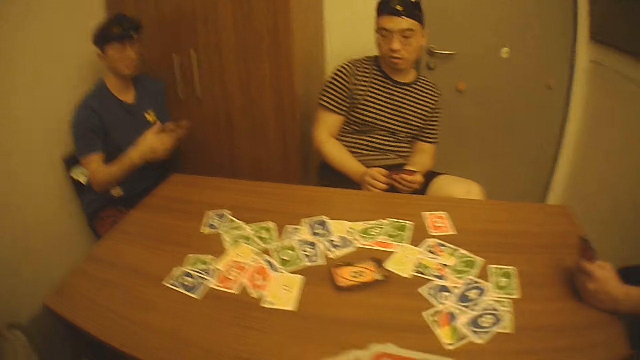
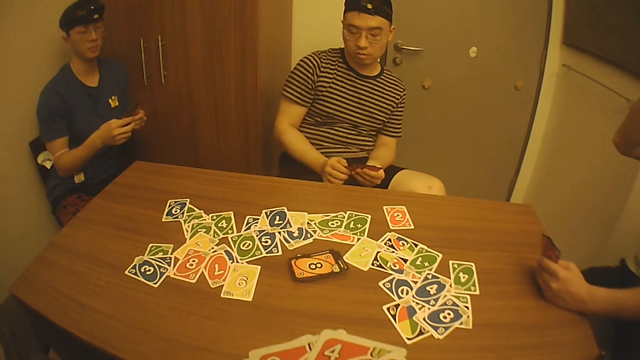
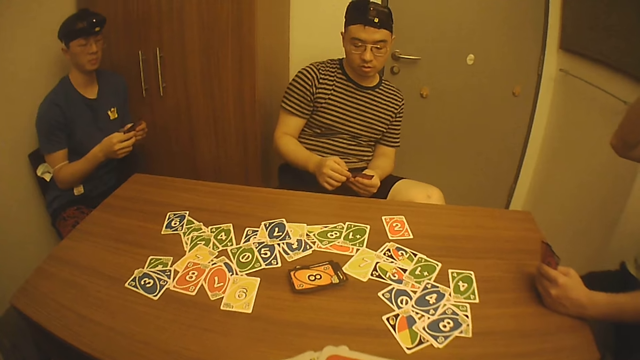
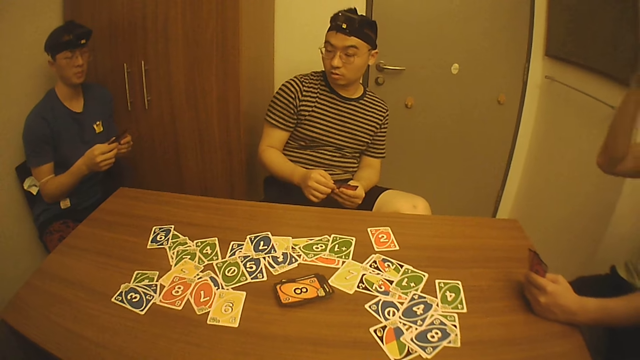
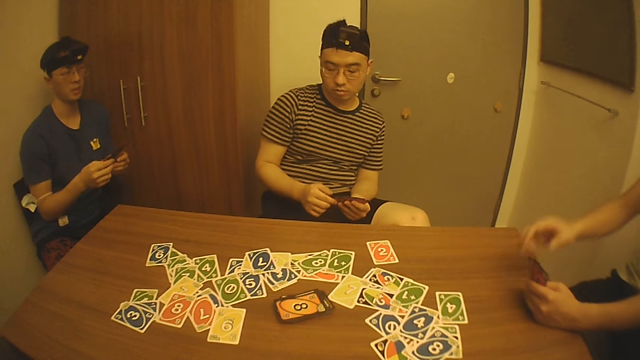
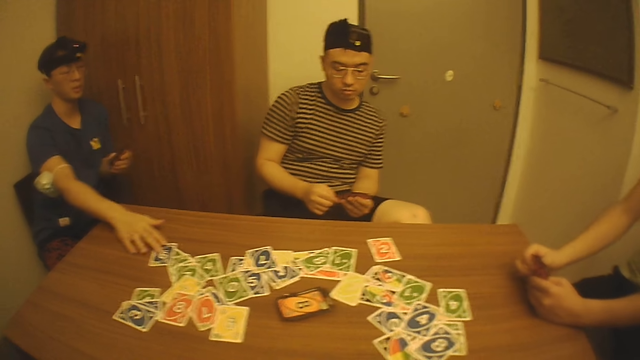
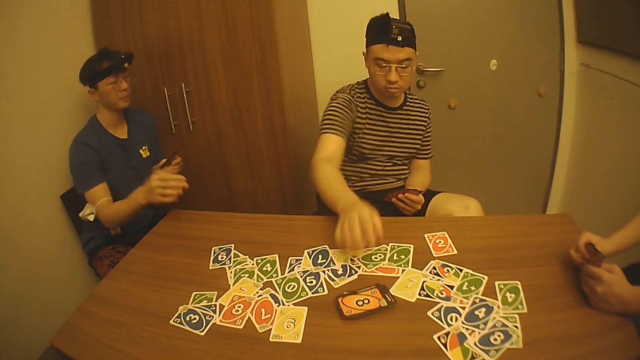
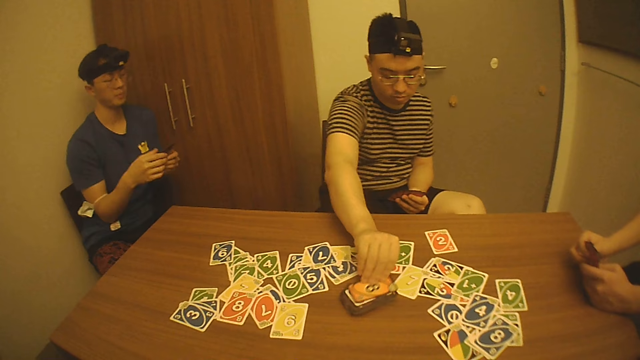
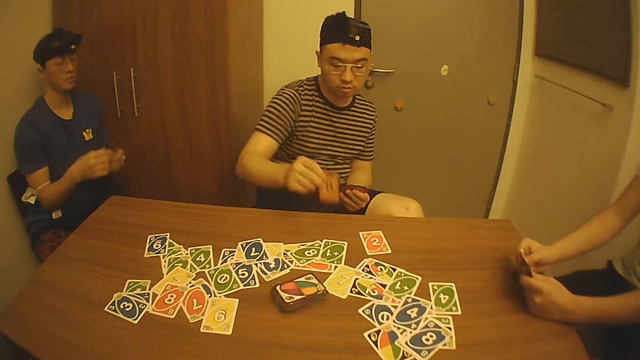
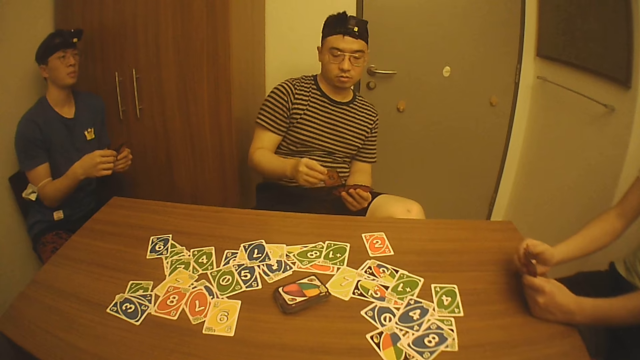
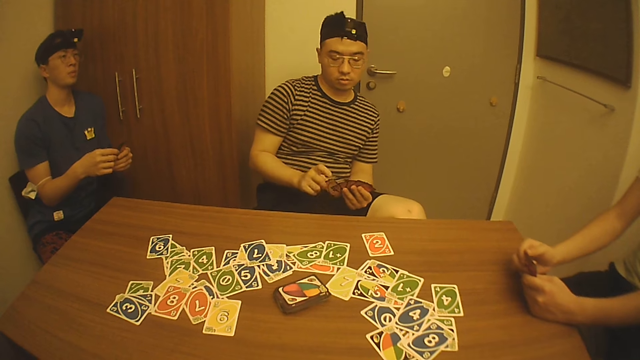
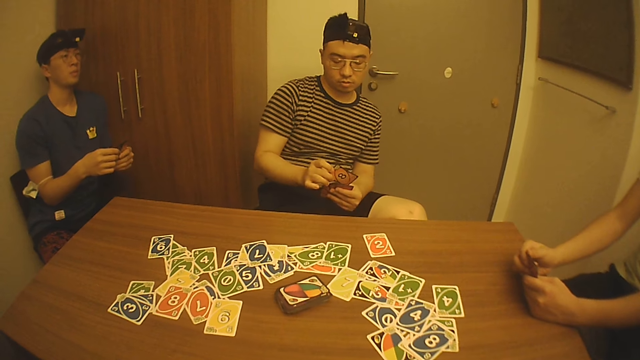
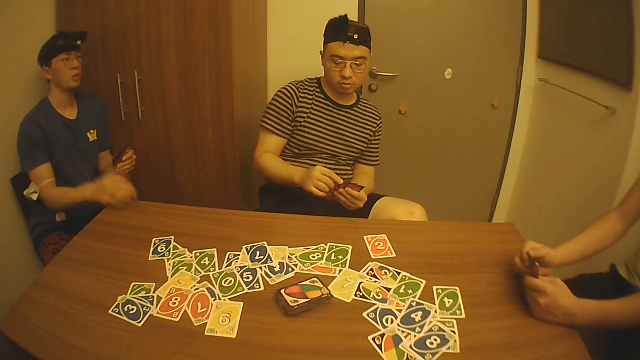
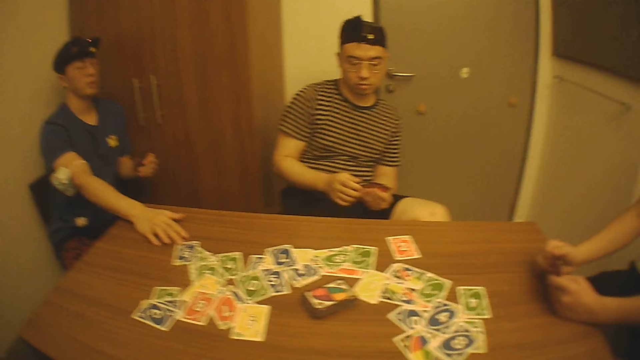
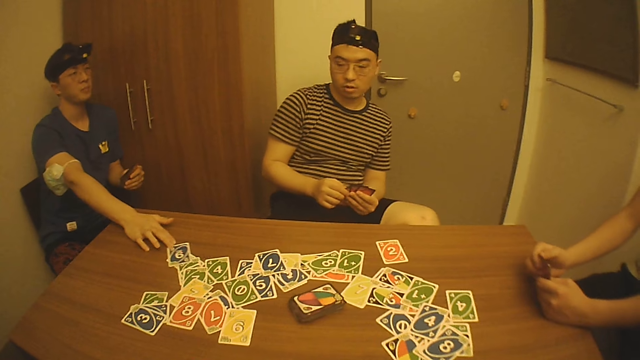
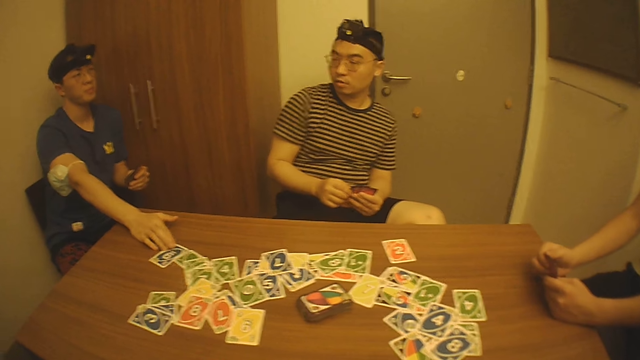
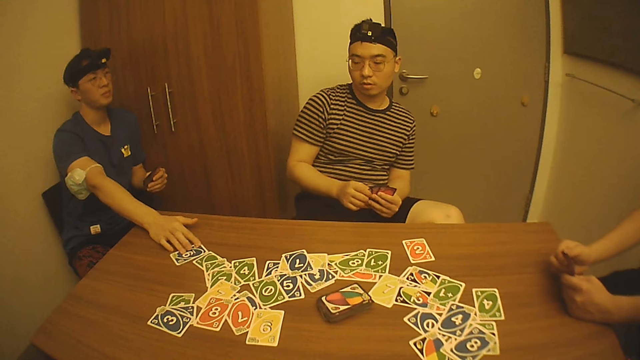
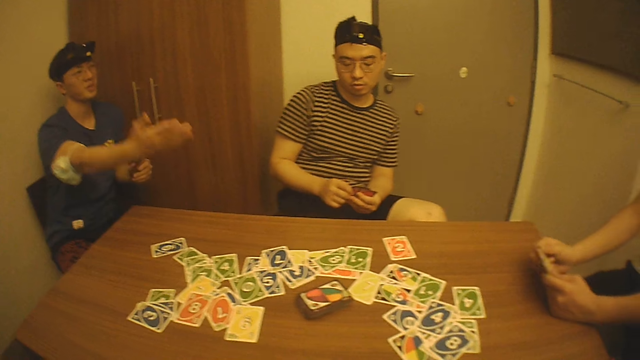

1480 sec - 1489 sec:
A man picks a card from the bundle of cards on the table with his right hand. A second man interacts with a third man. The second man moves the card on the table with his right hand.

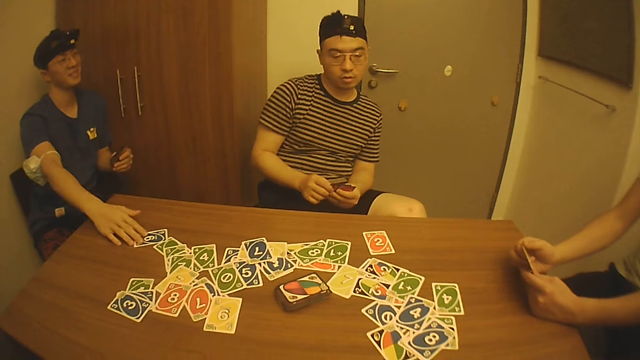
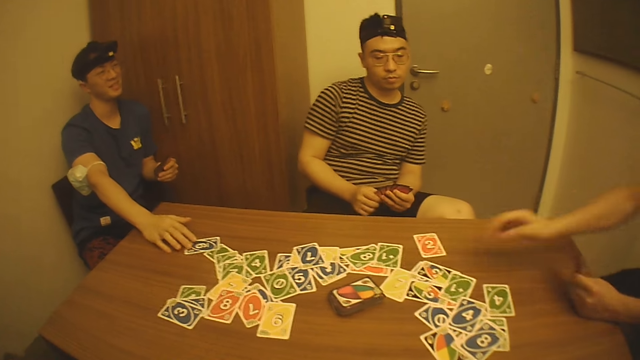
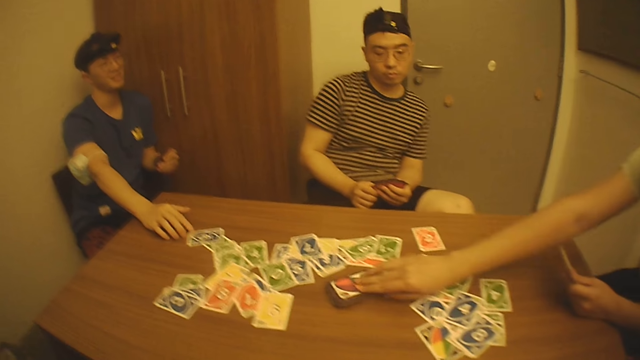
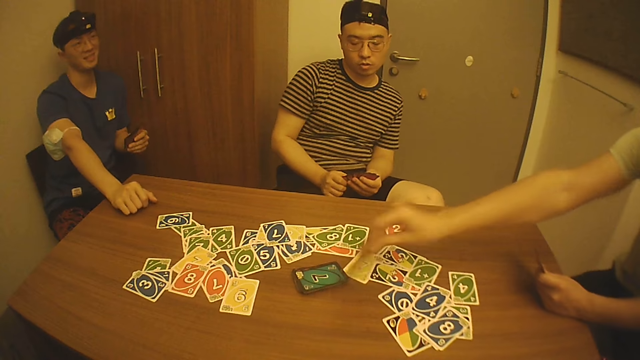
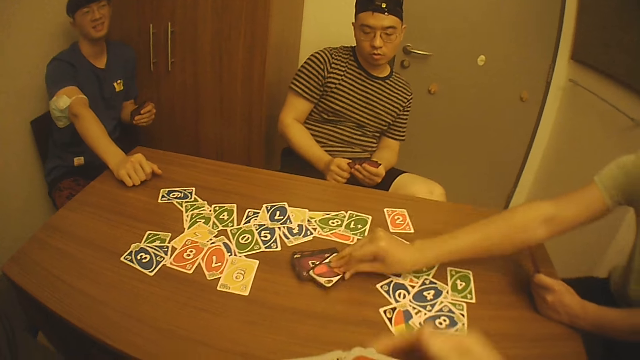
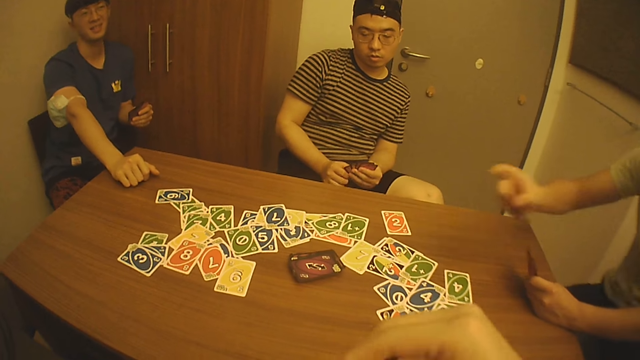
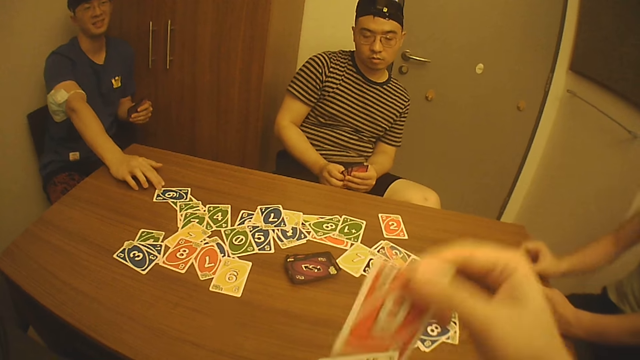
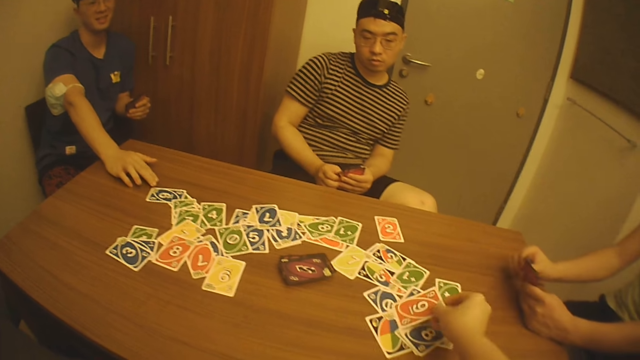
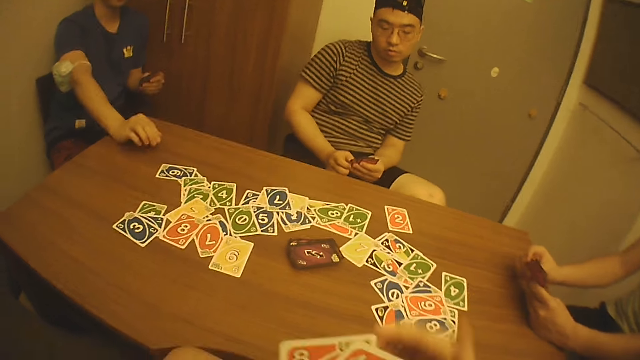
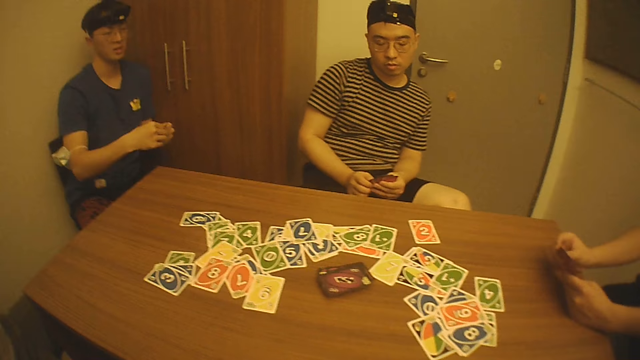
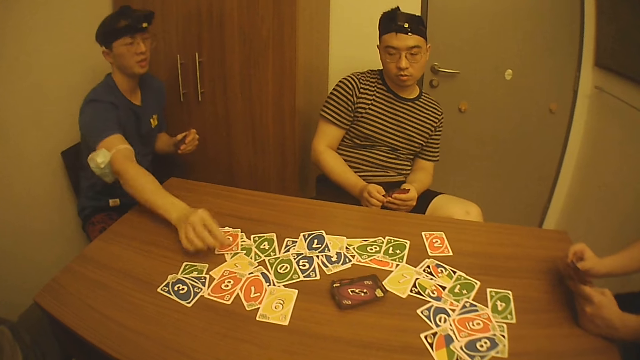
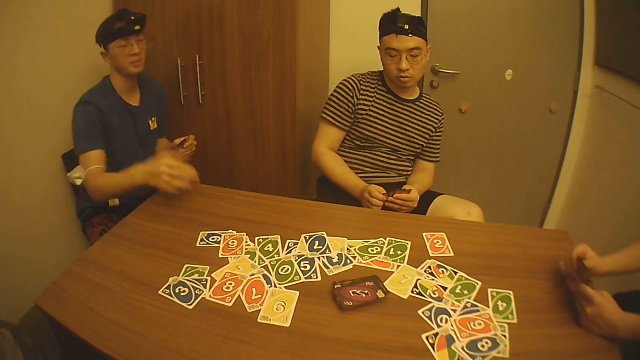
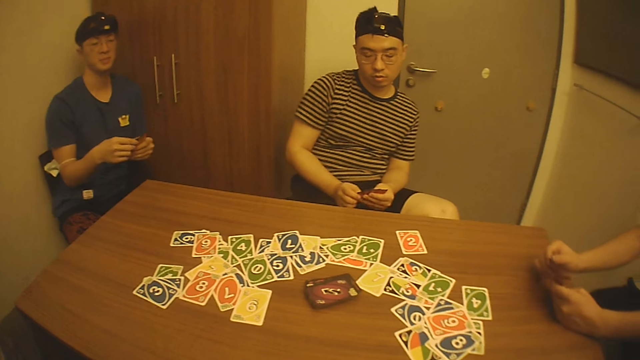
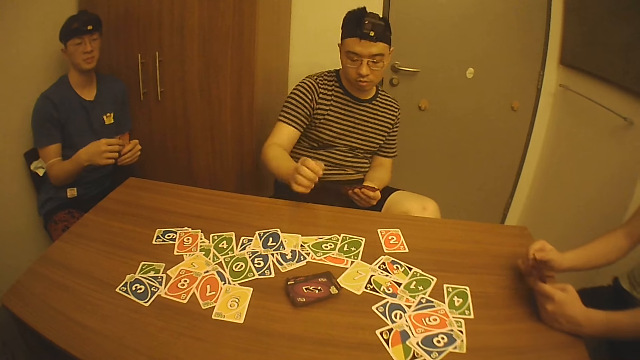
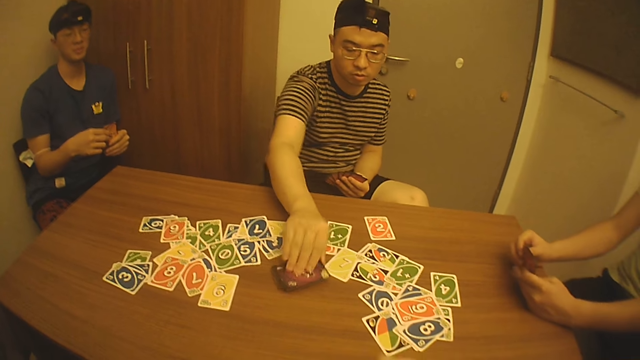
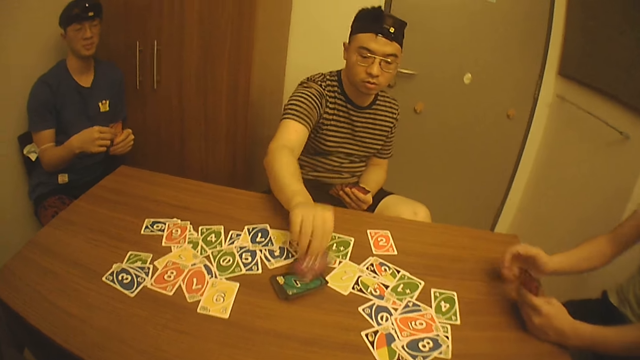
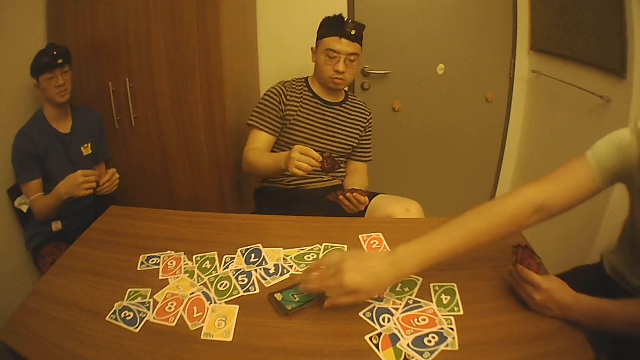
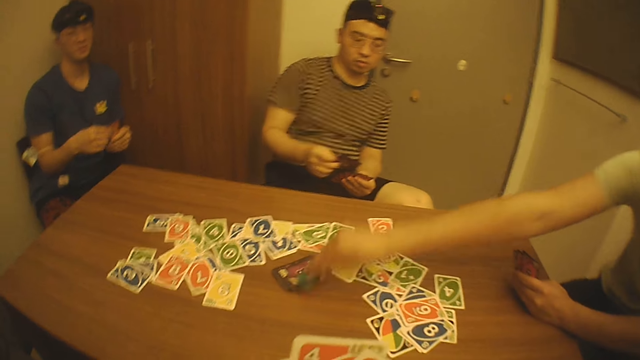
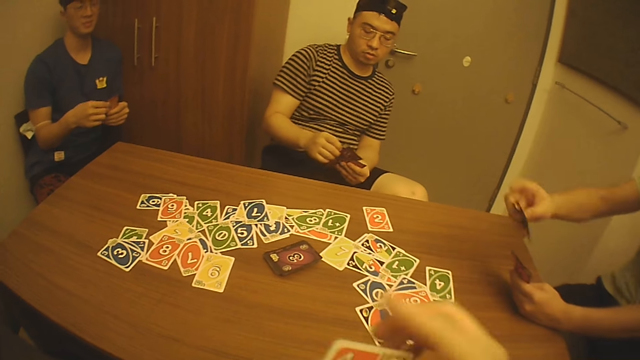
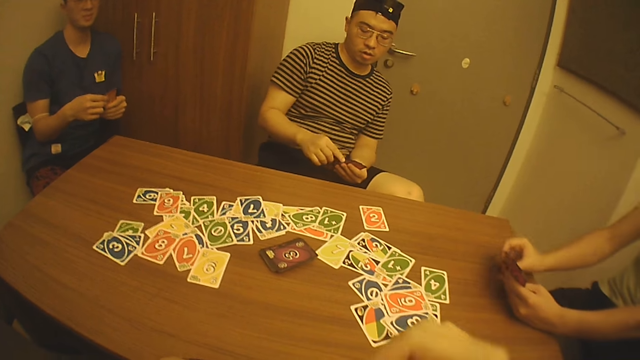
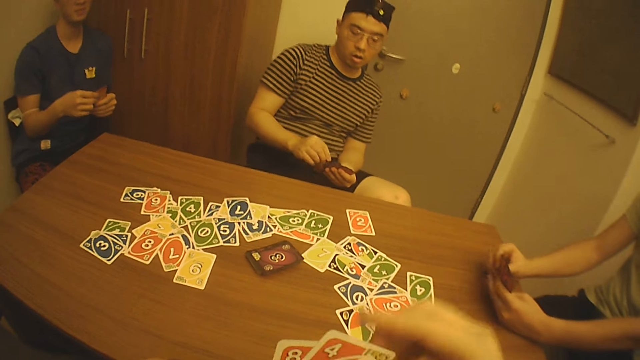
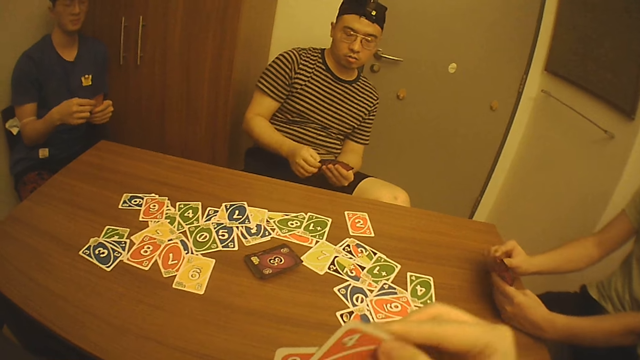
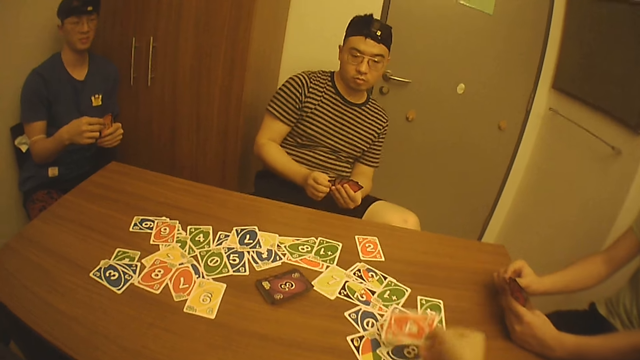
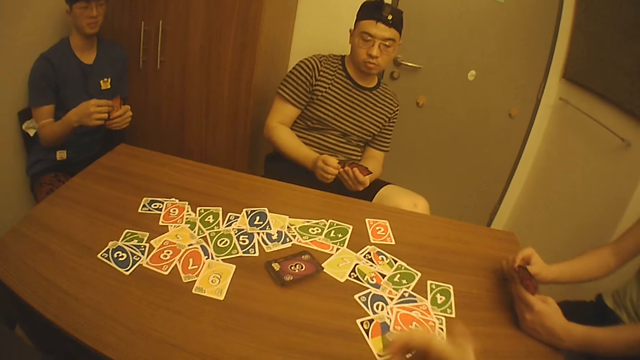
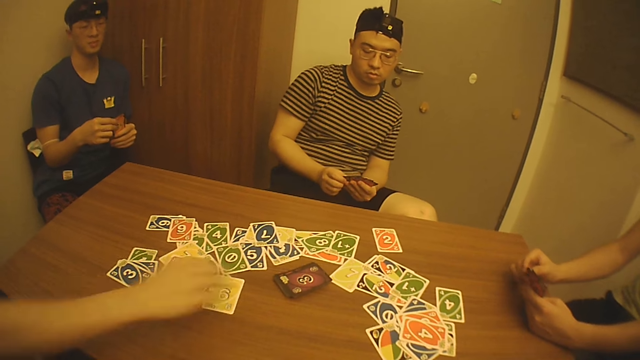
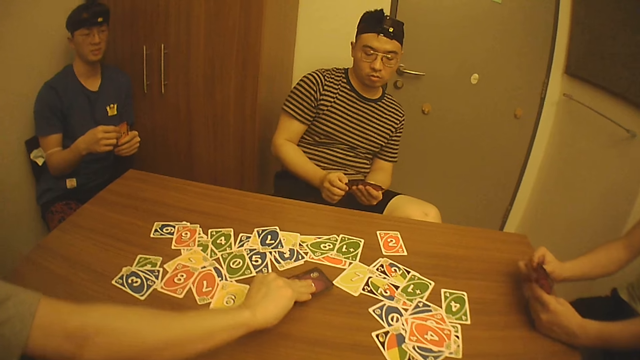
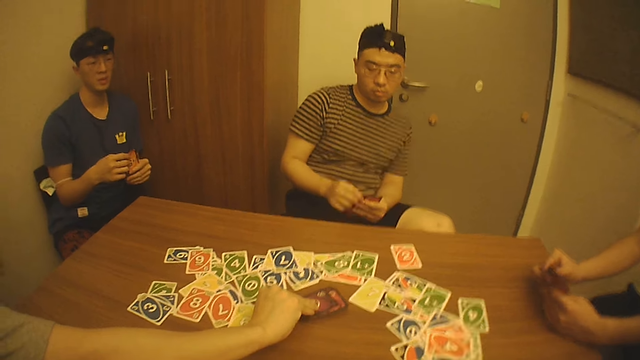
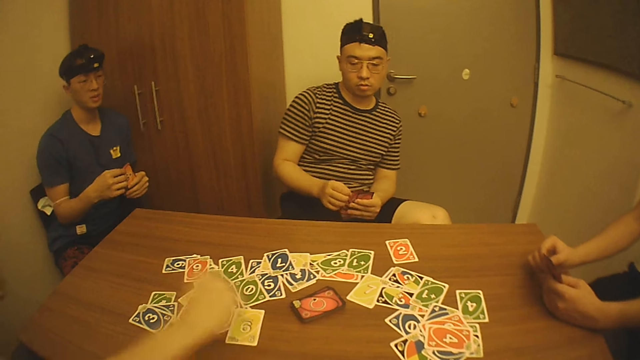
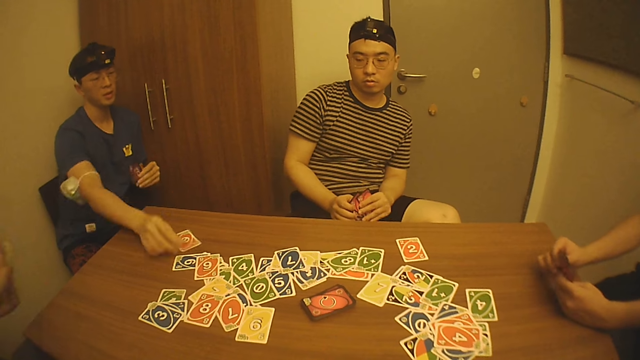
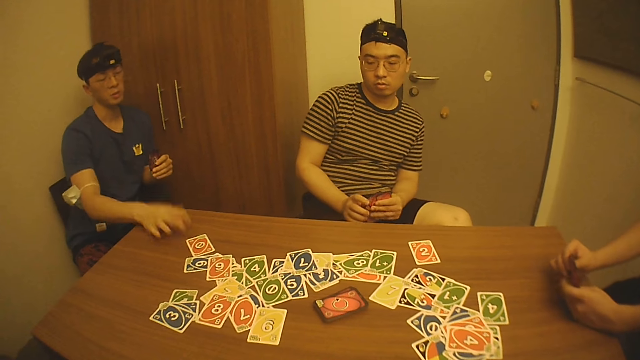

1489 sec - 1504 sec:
A man picks two cards from the bundle of cards on the table with his right hand and drops a card on the bundle of cards with his right hand. The camera wearer interacts with a second man. He picks a playing card with his right hand. He drops the card on the table with his right hand. He holds playing cards with his right hand. The second man drops a card on the table with his right hand. A third man picks a card from the bundle of cards on the table with his right hand. The first man picks a card from the bundle of cards on the table with his right hand. The camera wearer interacts with a fourth man. He holds playing cards with his right hand. He picks a playing card with his right hand. He drops a card on the table with his right hand. The fourth man picks a card from the bundle of cards on the table with his right hand. The second man drops a card on the table with his right hand and interacts with the first man.
